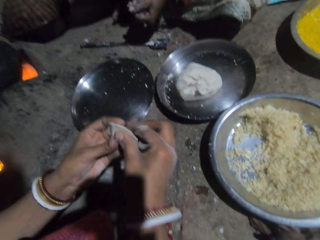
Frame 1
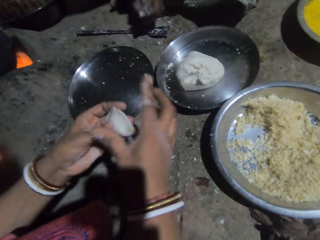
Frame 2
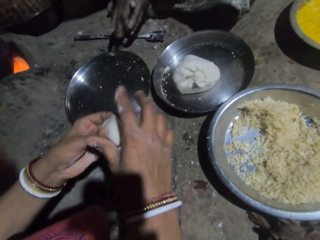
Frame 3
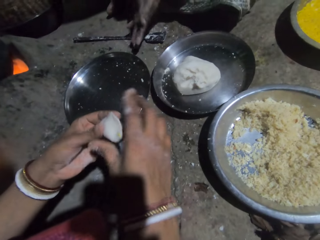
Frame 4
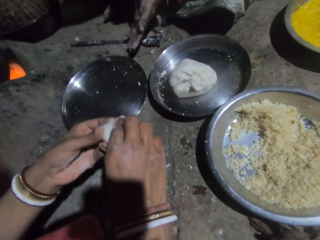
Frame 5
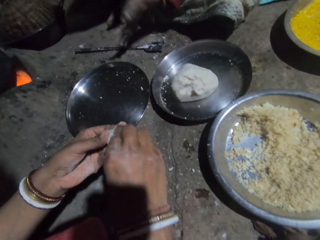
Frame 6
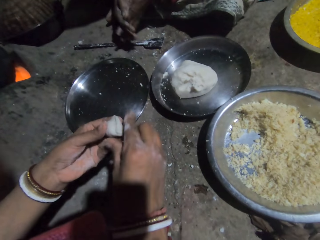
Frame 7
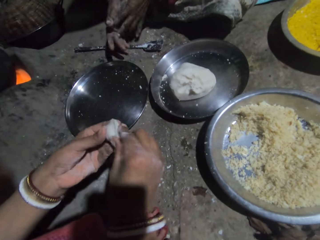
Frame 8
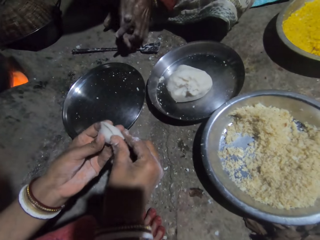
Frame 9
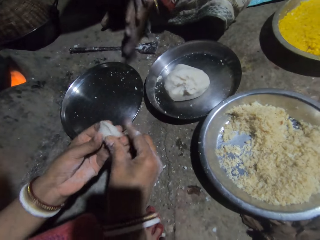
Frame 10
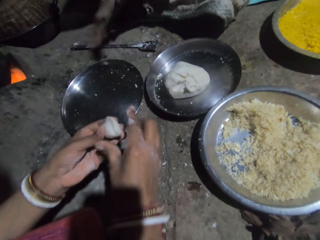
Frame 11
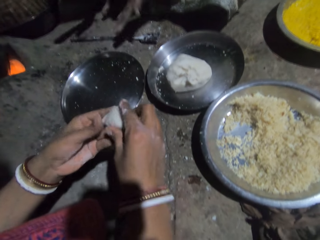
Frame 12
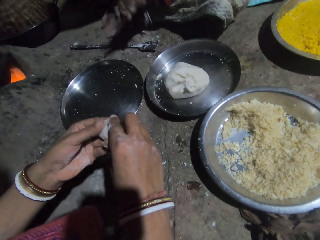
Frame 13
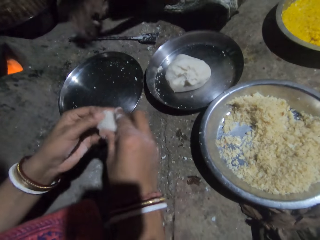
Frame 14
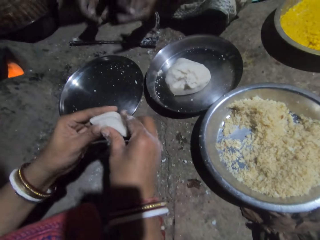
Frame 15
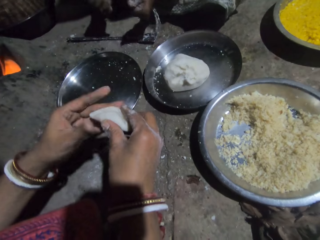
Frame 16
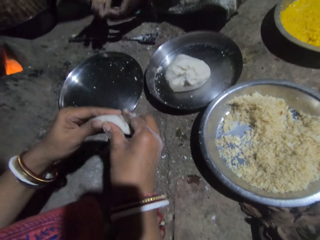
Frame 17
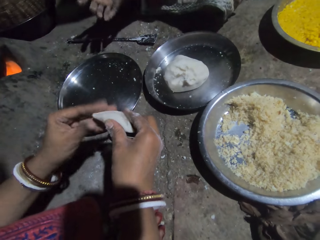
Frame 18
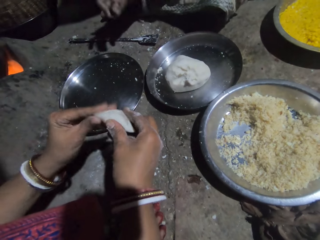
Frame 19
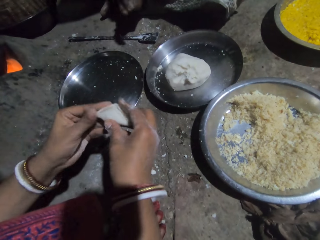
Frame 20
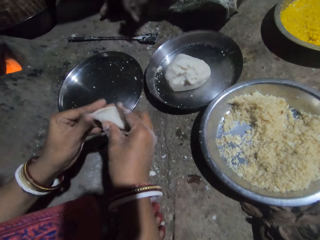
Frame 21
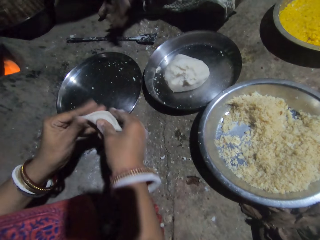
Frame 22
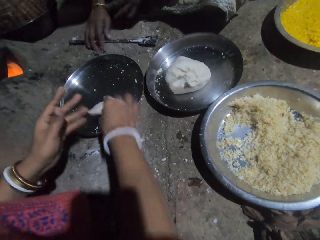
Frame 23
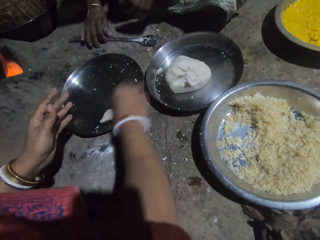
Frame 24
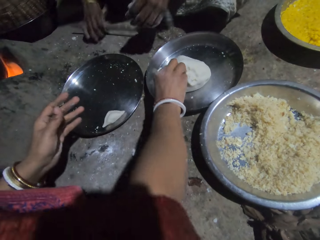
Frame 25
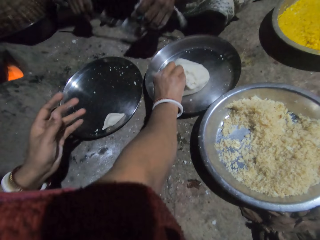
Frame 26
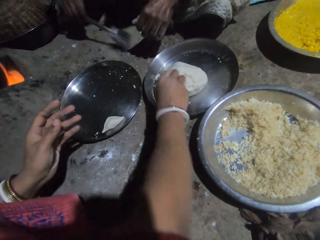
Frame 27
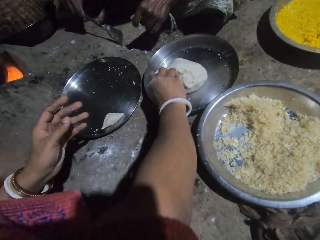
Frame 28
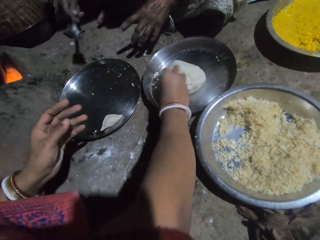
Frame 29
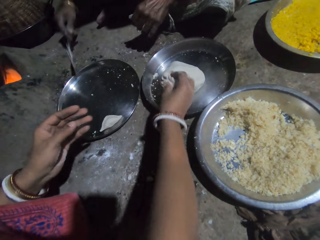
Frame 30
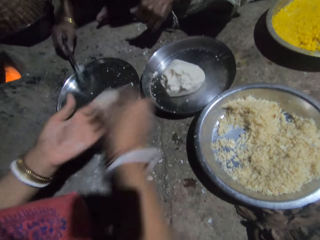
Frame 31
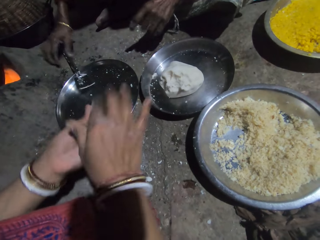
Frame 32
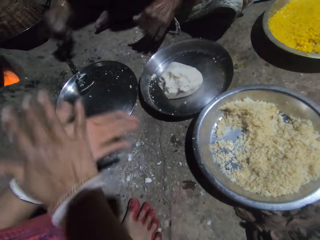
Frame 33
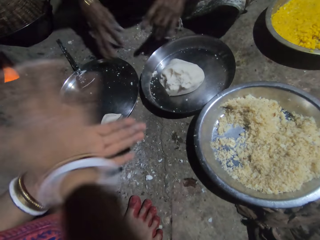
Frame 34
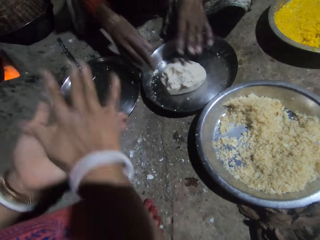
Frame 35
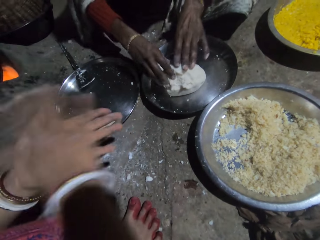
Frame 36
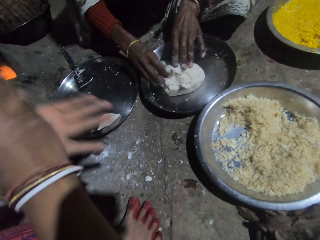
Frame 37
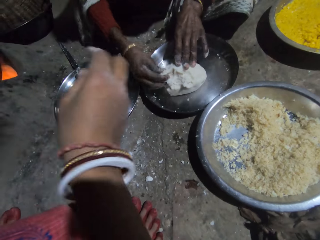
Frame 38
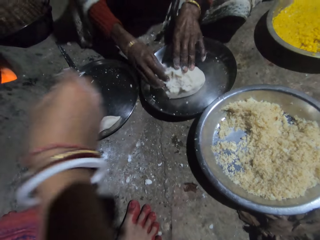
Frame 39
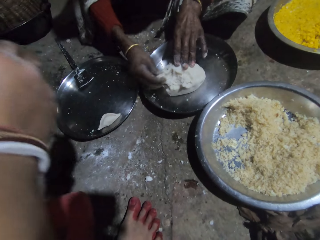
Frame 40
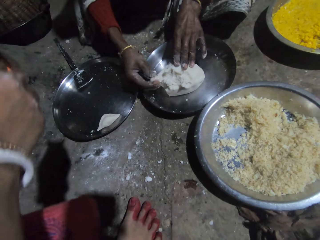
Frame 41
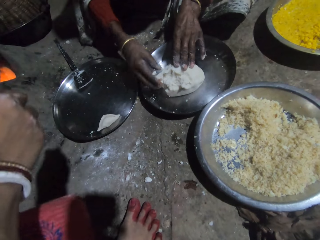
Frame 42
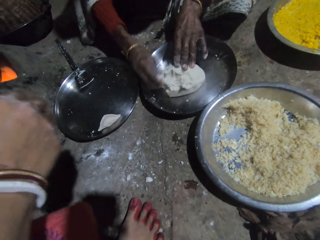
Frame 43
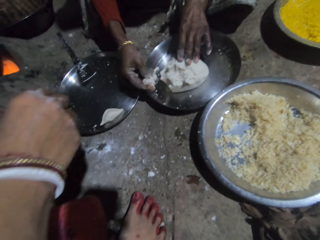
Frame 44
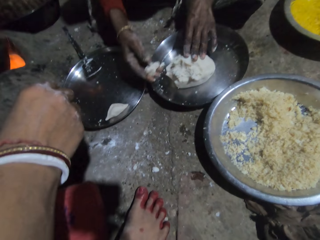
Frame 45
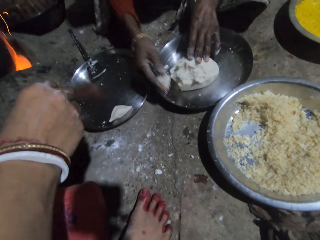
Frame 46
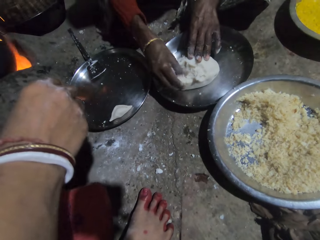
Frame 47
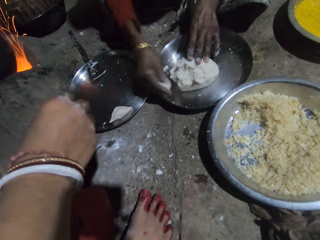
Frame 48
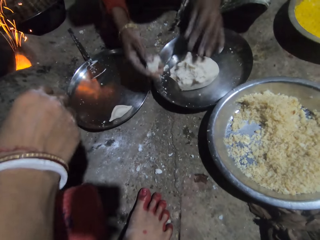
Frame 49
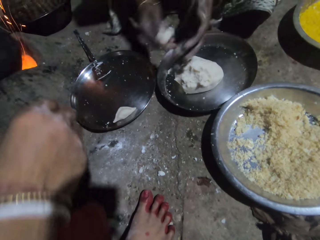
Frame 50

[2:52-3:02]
A person moves a hand. Another person closes a dough. The first person moves hands. The other person closes the dough. The first person moves hands. The other person closes the dough. The first person picks up a spoon. The camera wearer puts the dough in the tray. The other person puts the dough in the tray. The camera wearer pinches the dough. The first person moves hands. The other person pinches the dough. The camera wearer puts the dough in the hand and molds the dough. The first person puts the spoon on the tray. The other person rolls the dough. The first person pinches the dough.

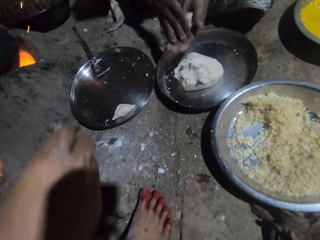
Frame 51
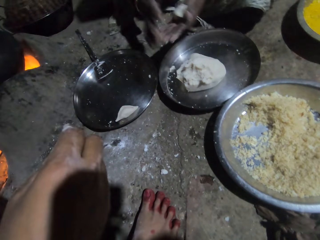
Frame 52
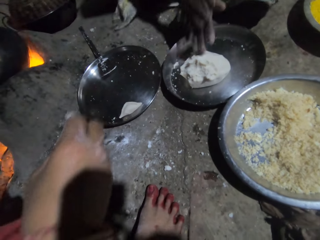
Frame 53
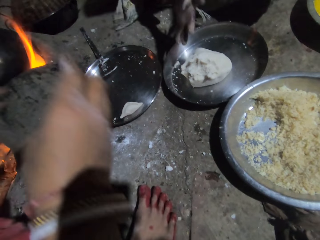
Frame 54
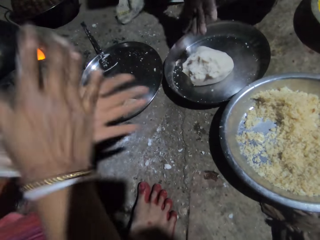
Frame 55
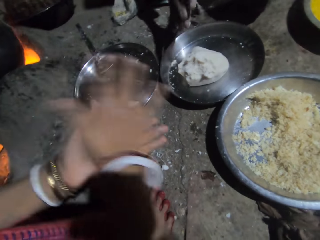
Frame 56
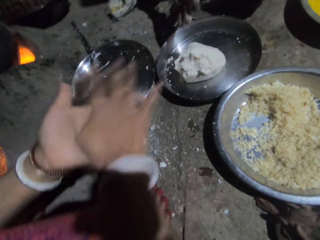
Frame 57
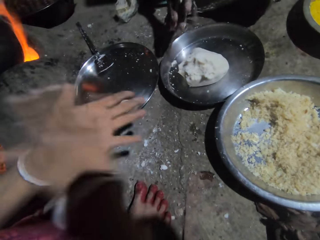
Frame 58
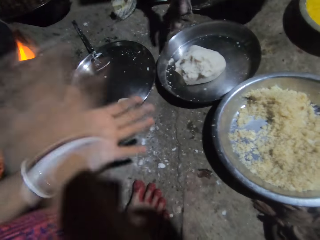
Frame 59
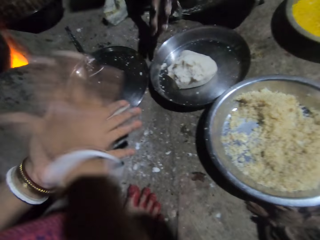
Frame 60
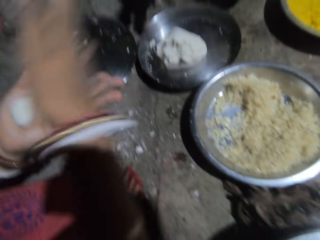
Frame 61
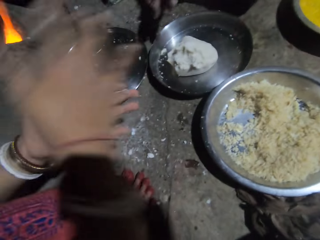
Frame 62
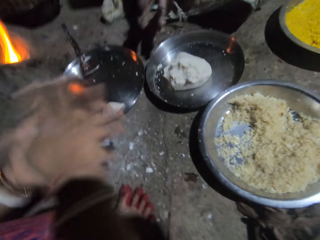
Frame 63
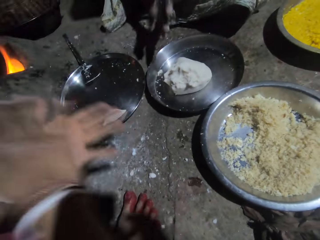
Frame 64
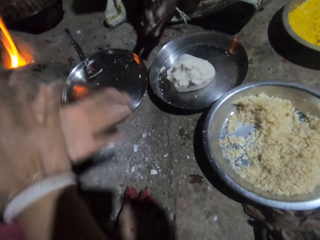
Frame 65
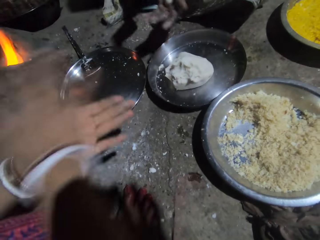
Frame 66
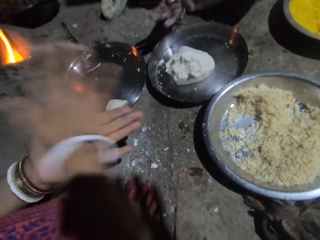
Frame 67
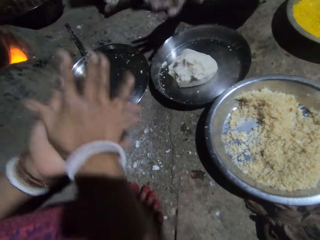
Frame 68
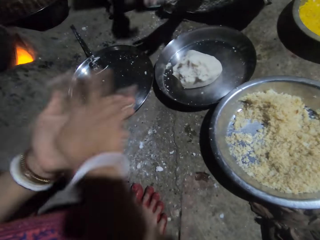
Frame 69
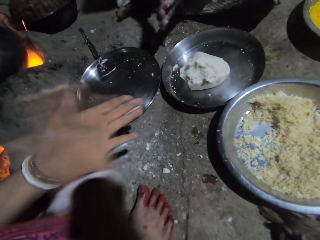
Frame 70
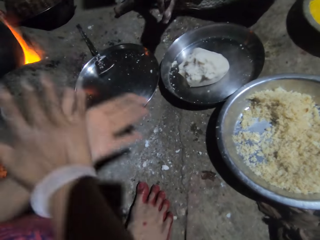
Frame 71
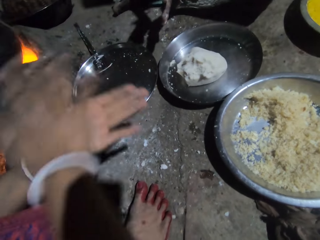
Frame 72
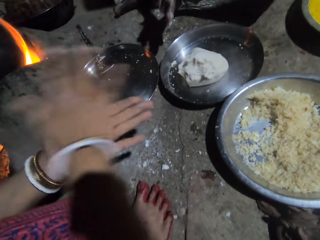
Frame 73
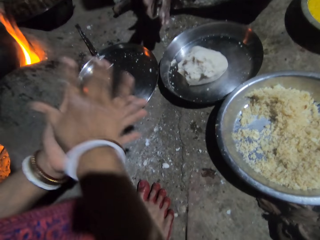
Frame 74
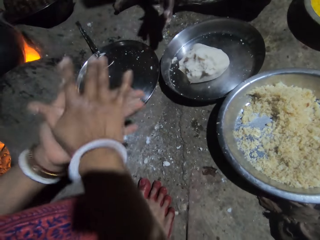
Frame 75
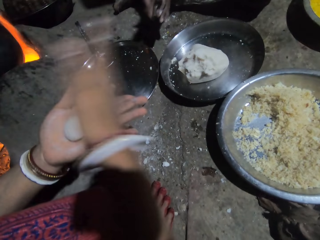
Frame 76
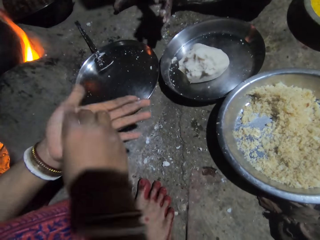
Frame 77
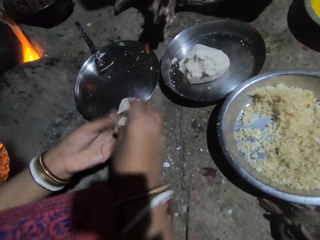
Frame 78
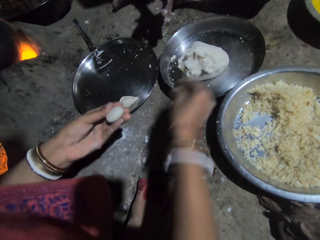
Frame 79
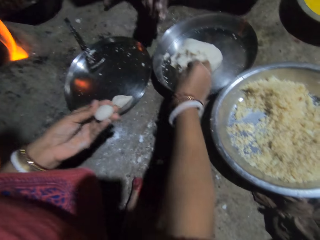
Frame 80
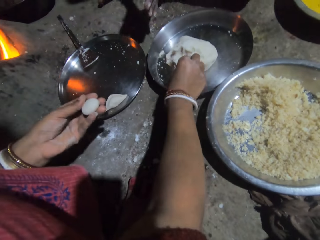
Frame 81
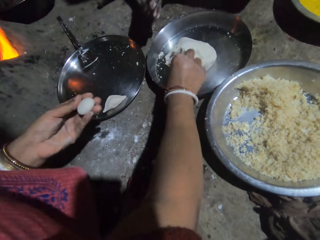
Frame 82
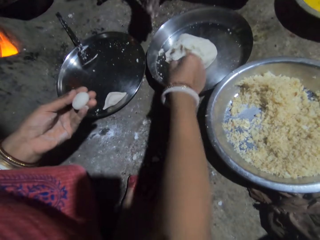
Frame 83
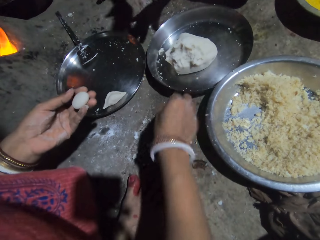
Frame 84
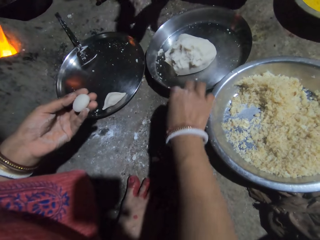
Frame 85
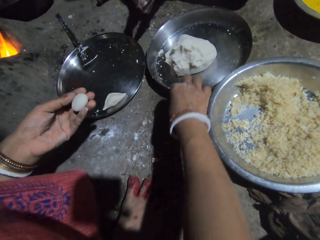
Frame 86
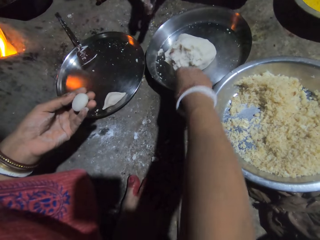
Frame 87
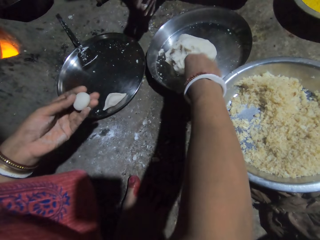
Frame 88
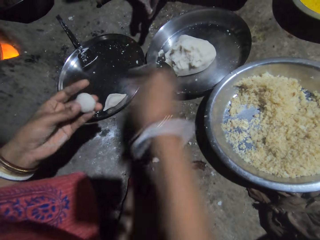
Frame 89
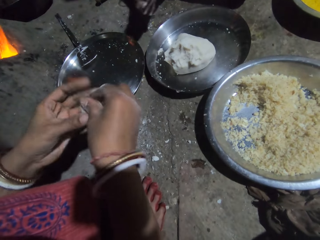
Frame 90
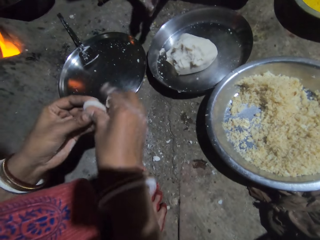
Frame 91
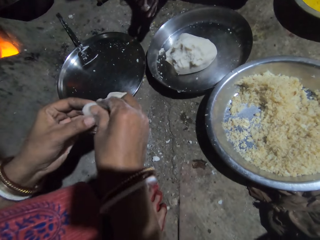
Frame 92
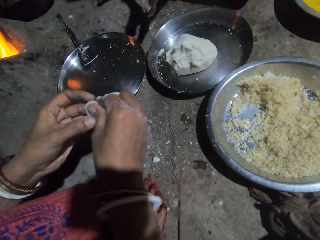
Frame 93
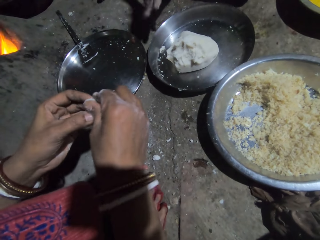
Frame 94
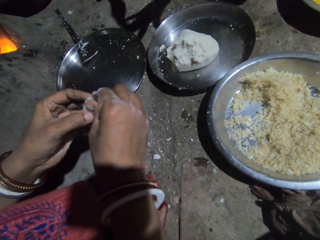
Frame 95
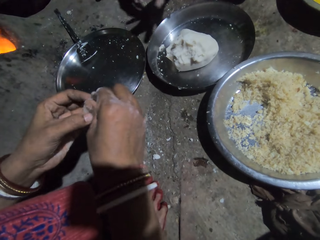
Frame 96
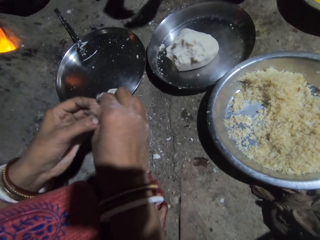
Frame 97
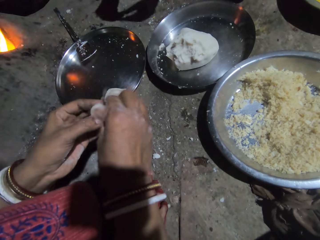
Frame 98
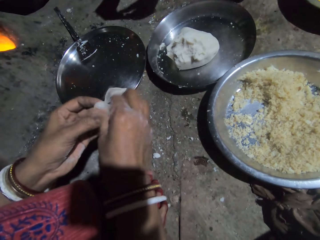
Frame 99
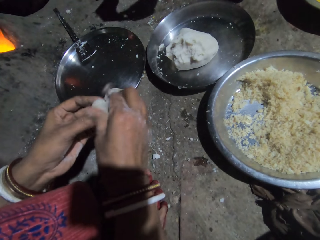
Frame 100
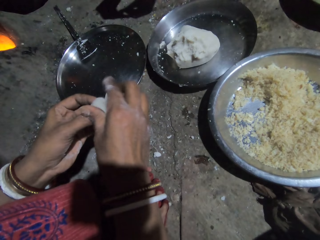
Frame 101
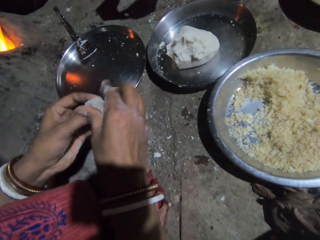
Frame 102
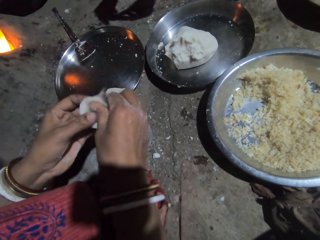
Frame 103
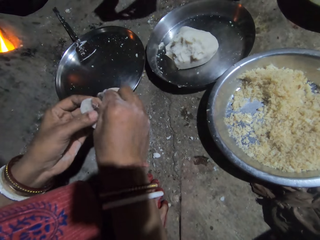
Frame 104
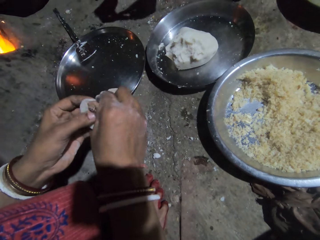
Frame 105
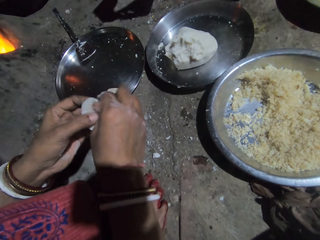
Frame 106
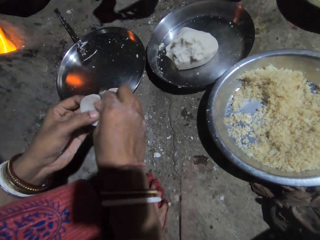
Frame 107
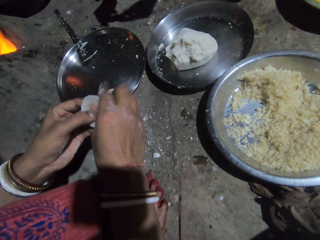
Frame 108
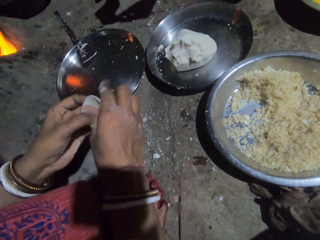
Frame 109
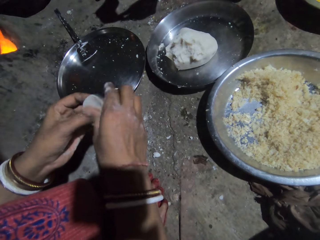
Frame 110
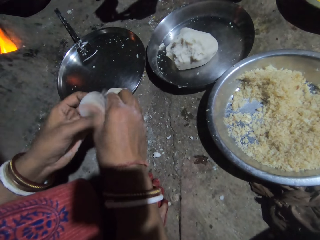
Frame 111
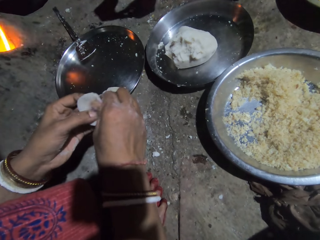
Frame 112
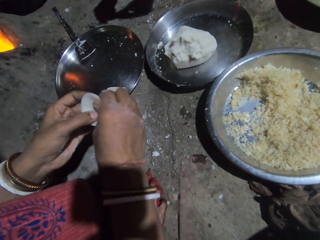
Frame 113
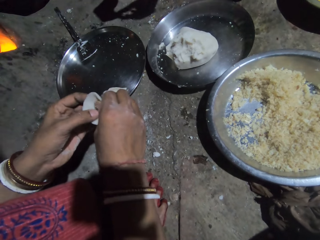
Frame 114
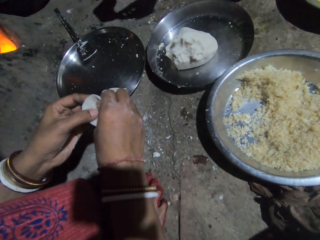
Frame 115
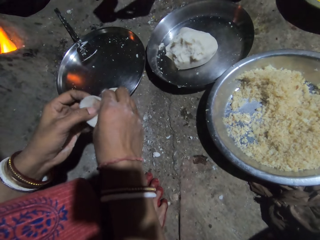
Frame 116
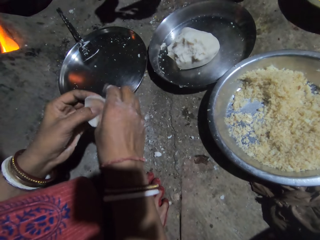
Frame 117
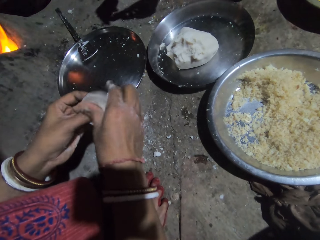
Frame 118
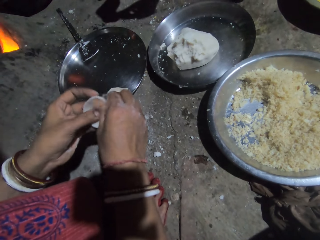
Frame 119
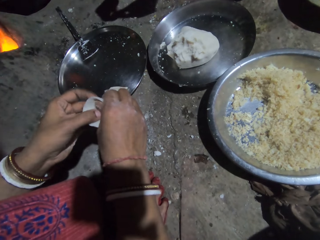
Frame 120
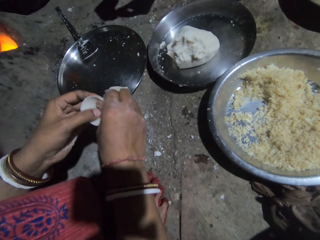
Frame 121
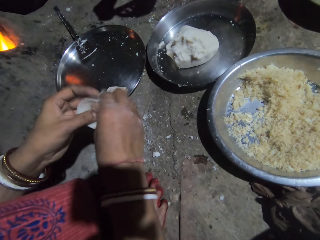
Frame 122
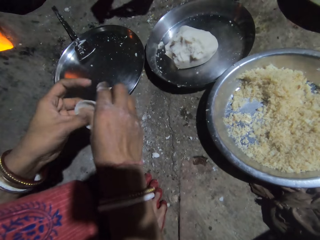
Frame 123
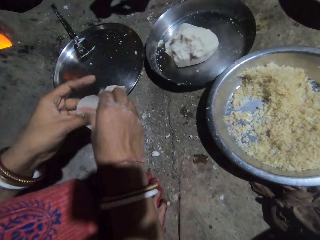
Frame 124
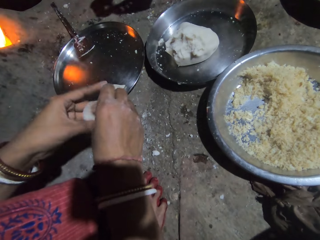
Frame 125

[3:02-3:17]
A person moves a hand. Another person rolls a dough. The first person rolls the dough. The other person rolls the dough. The first person rolls the dough. The other person rolls the dough. The first person rolls the dough. The other person rolls the dough. The first person pinches the dough. The camera wearer pinches the dough. The other person rolls the dough. The first person holds the dough. The camera wearer molds the dough. The other person rolls the dough. The first person makes the dough.
